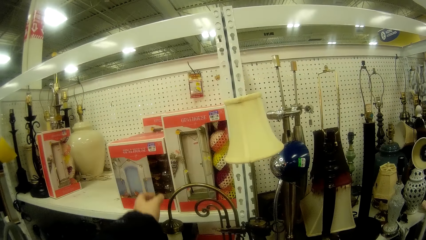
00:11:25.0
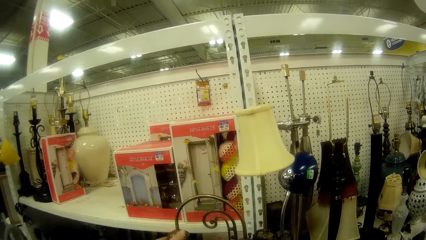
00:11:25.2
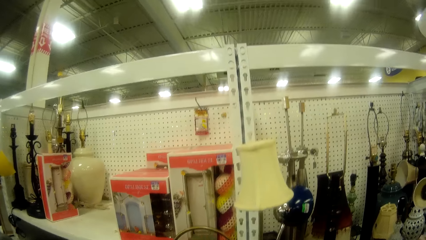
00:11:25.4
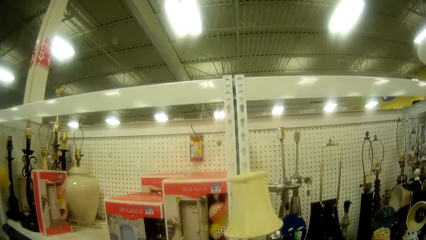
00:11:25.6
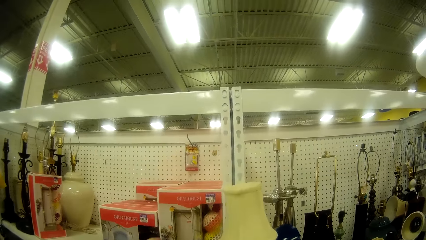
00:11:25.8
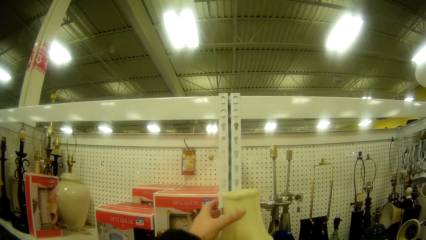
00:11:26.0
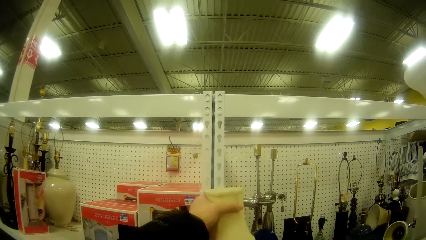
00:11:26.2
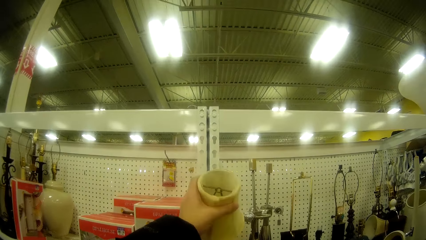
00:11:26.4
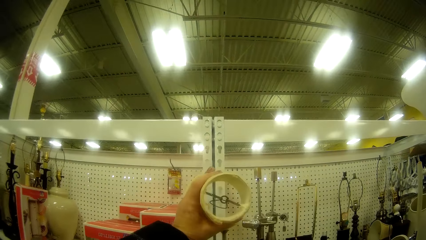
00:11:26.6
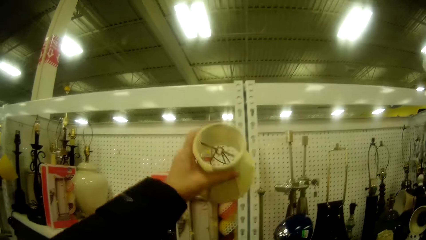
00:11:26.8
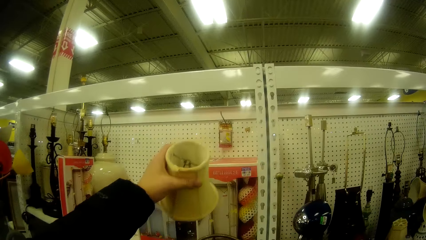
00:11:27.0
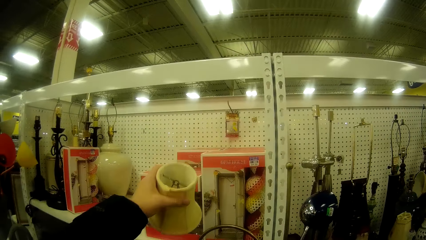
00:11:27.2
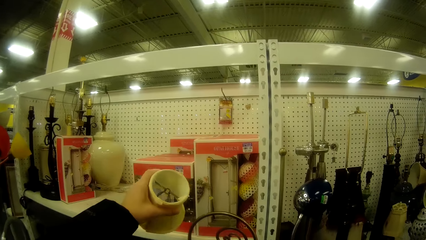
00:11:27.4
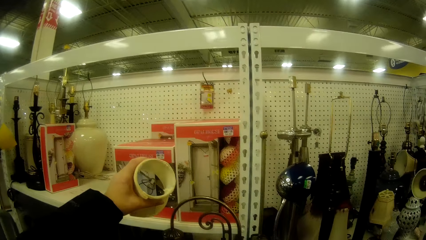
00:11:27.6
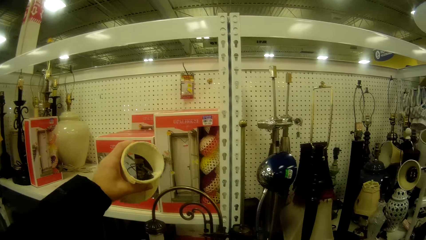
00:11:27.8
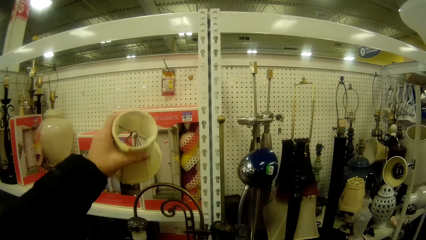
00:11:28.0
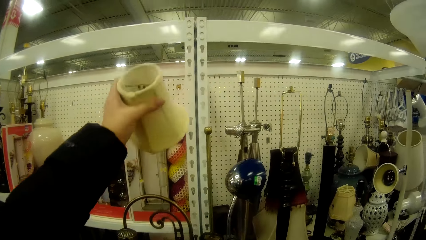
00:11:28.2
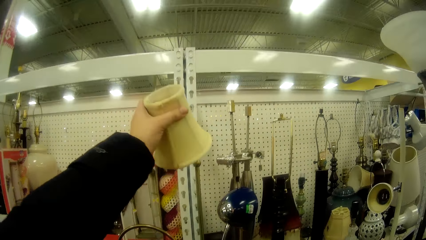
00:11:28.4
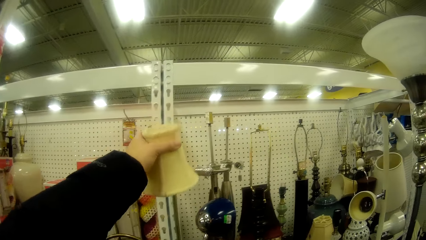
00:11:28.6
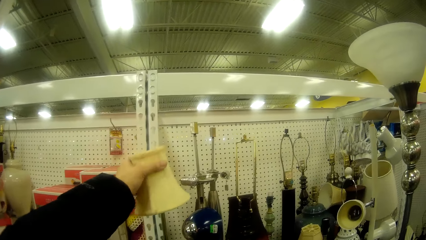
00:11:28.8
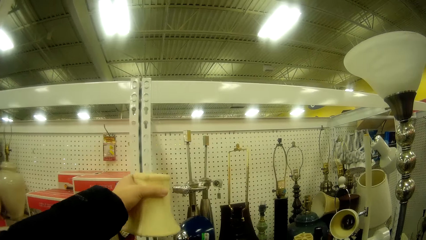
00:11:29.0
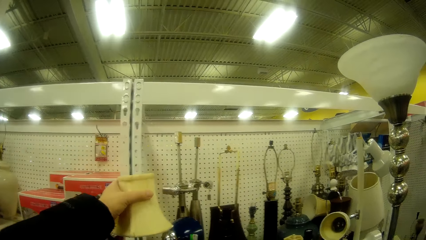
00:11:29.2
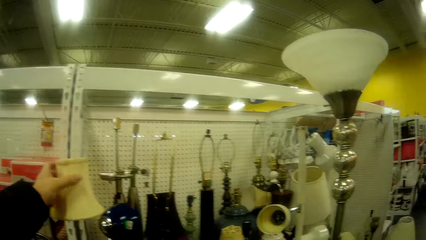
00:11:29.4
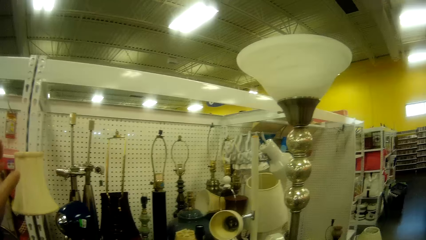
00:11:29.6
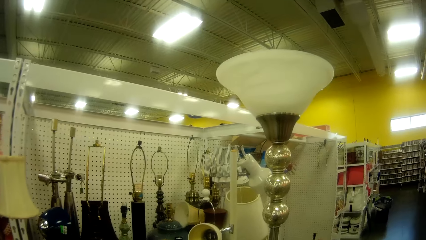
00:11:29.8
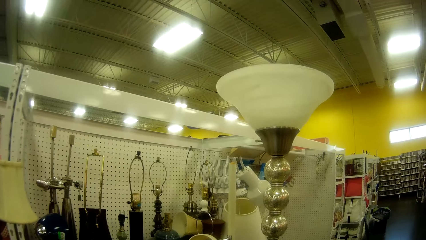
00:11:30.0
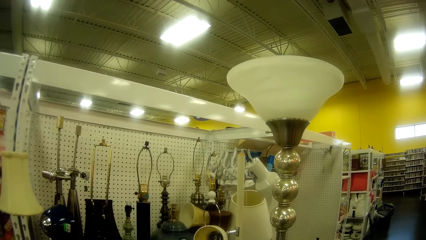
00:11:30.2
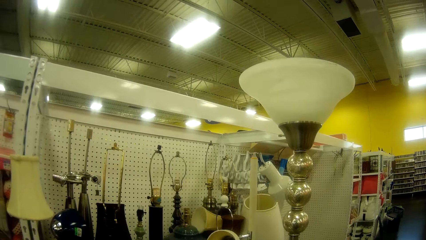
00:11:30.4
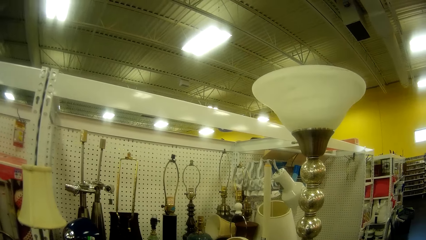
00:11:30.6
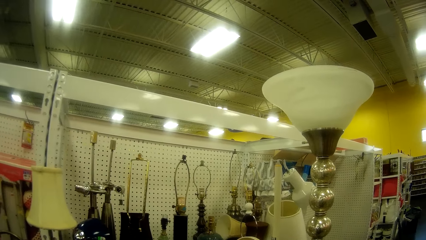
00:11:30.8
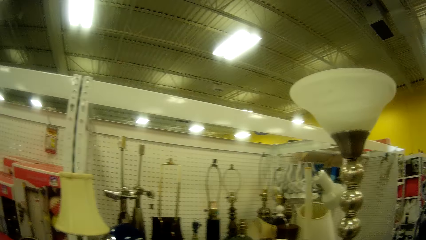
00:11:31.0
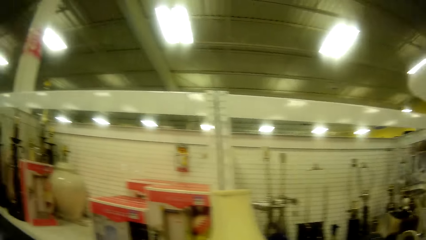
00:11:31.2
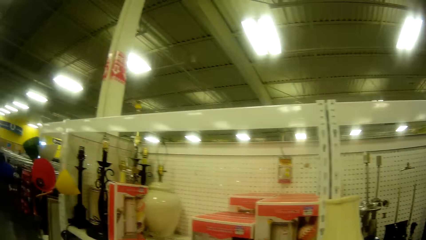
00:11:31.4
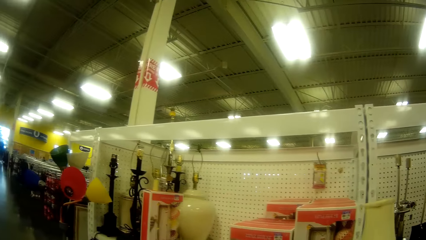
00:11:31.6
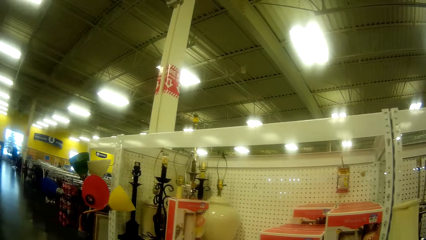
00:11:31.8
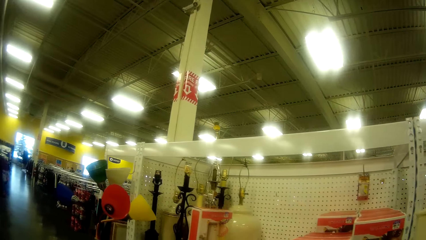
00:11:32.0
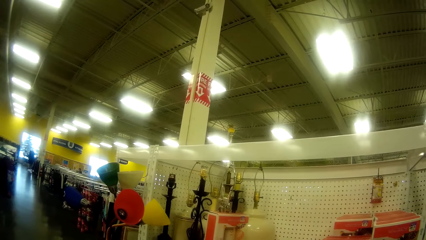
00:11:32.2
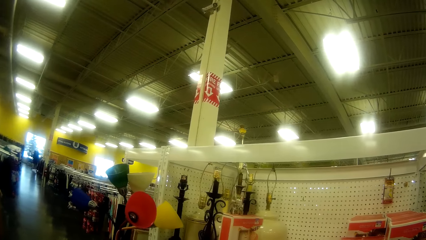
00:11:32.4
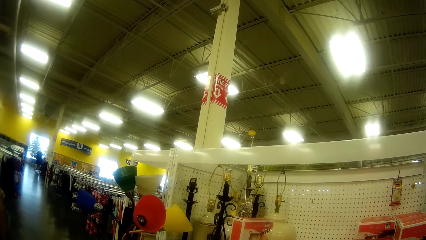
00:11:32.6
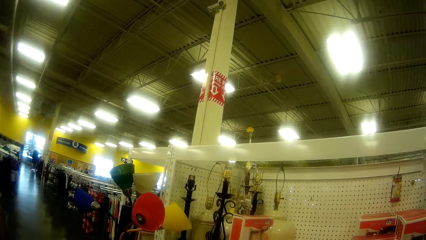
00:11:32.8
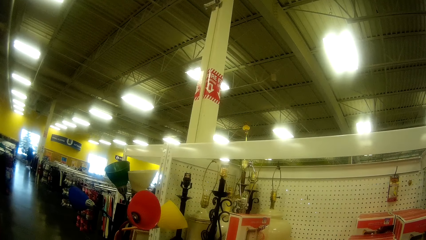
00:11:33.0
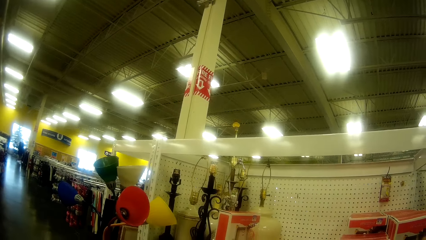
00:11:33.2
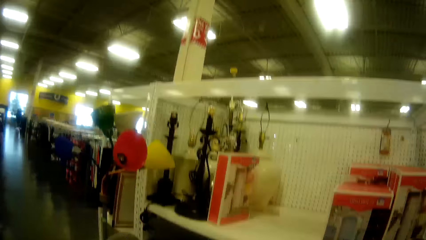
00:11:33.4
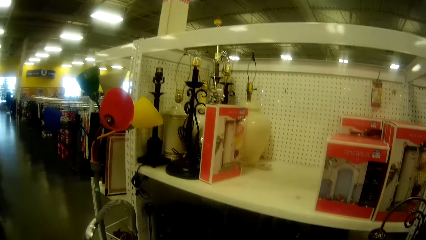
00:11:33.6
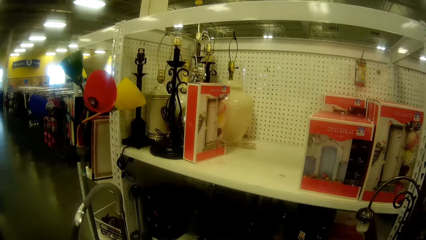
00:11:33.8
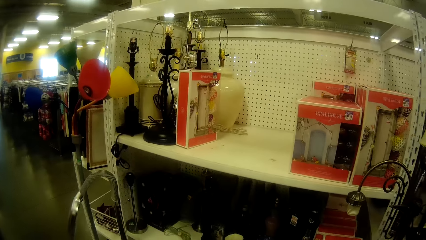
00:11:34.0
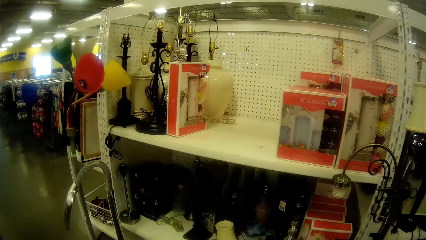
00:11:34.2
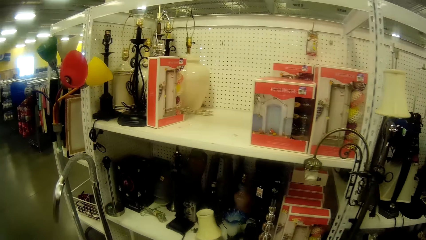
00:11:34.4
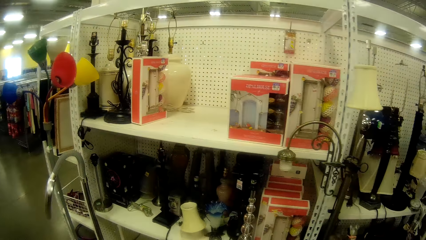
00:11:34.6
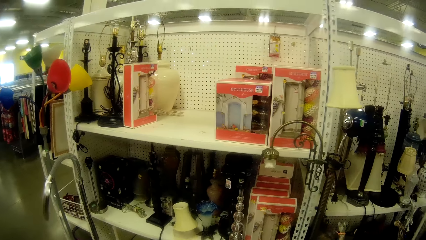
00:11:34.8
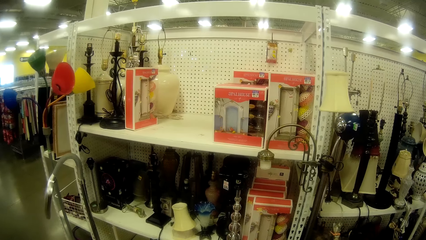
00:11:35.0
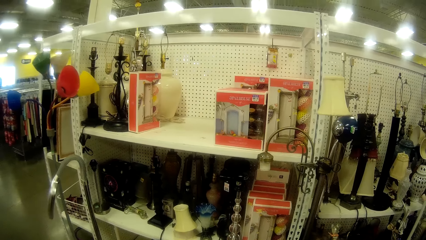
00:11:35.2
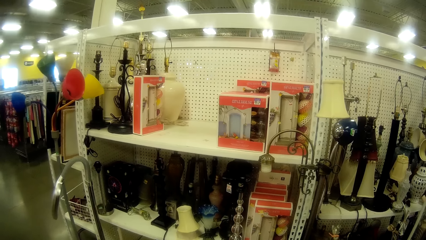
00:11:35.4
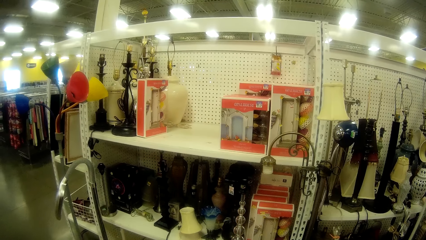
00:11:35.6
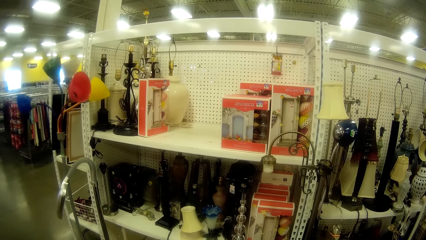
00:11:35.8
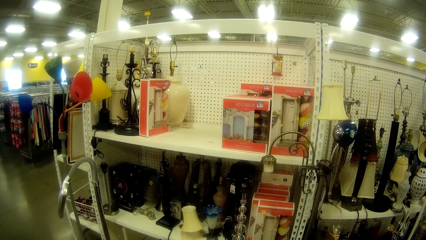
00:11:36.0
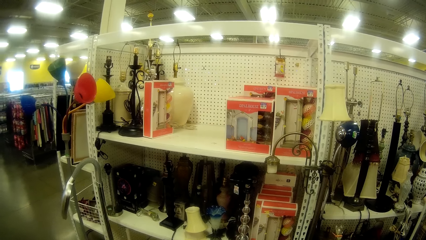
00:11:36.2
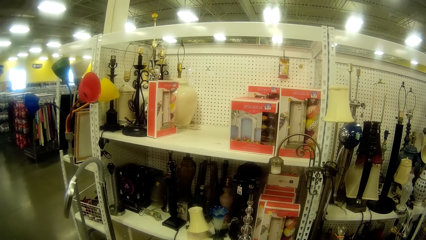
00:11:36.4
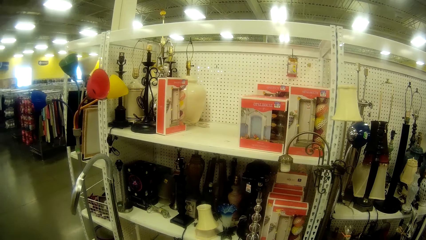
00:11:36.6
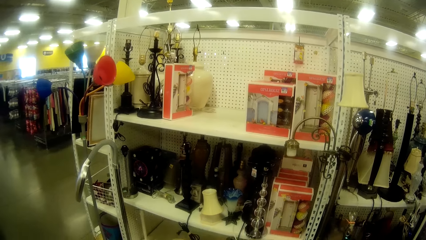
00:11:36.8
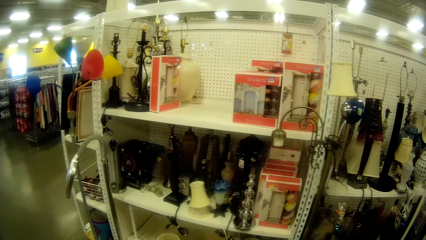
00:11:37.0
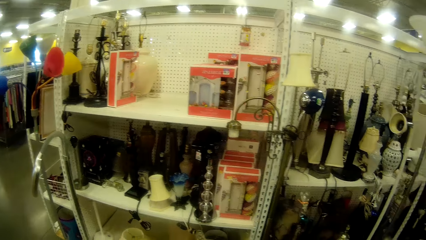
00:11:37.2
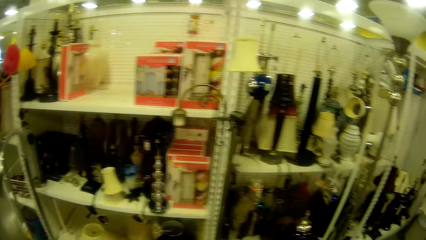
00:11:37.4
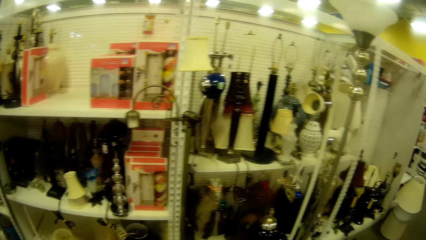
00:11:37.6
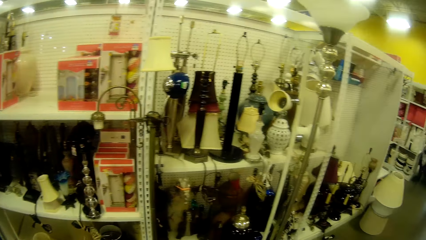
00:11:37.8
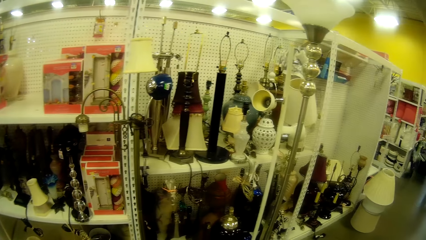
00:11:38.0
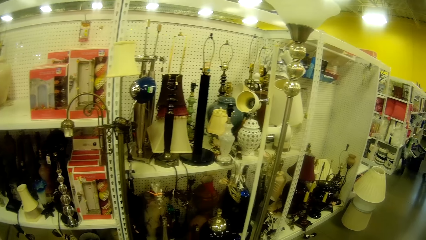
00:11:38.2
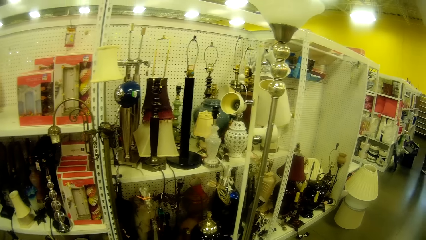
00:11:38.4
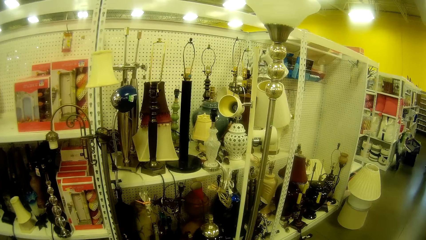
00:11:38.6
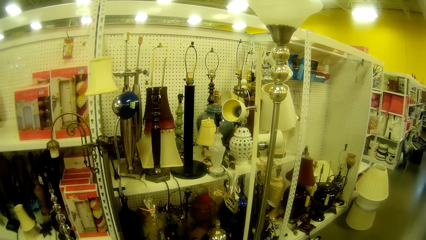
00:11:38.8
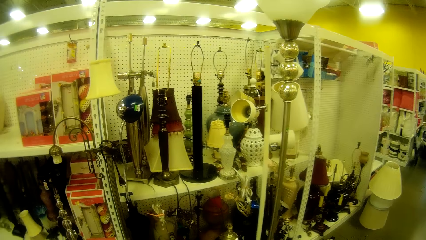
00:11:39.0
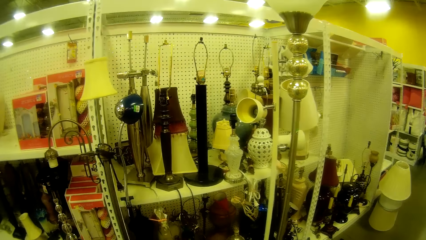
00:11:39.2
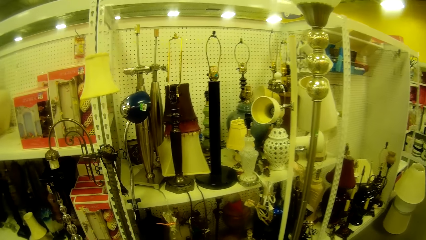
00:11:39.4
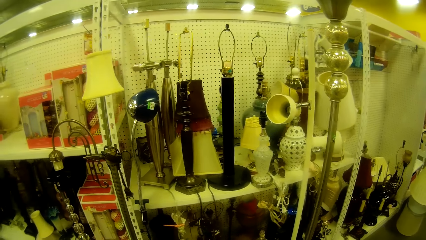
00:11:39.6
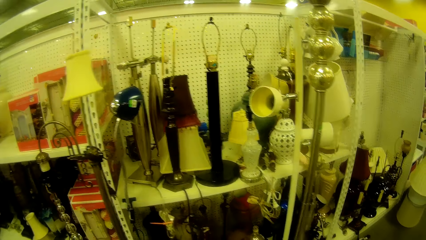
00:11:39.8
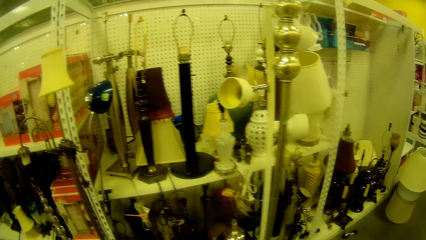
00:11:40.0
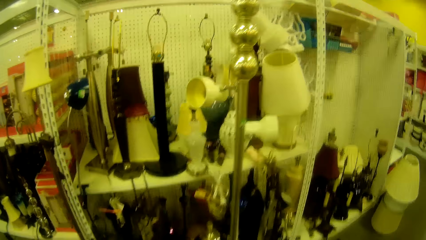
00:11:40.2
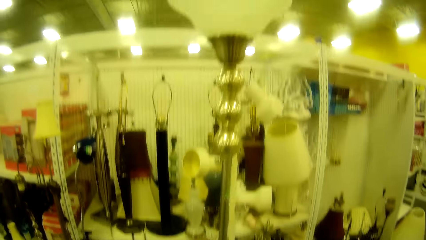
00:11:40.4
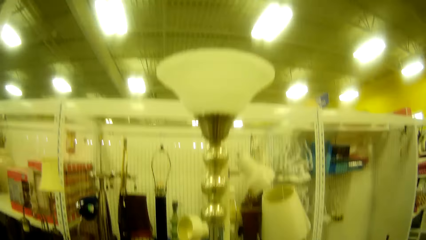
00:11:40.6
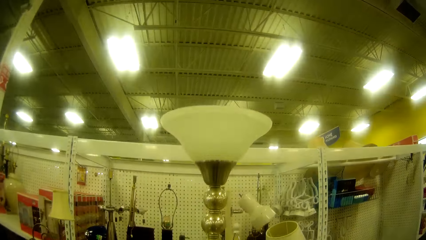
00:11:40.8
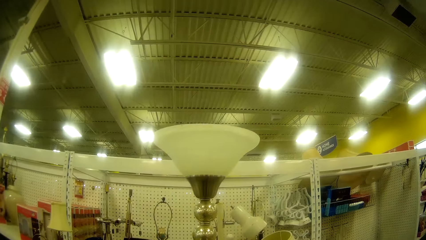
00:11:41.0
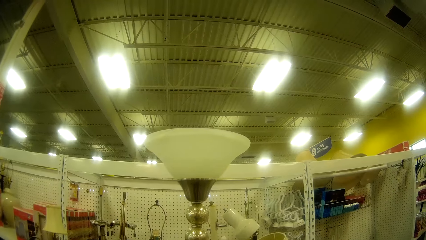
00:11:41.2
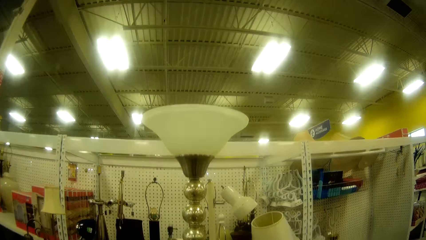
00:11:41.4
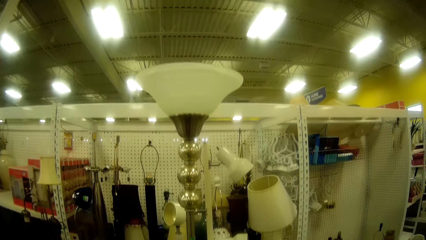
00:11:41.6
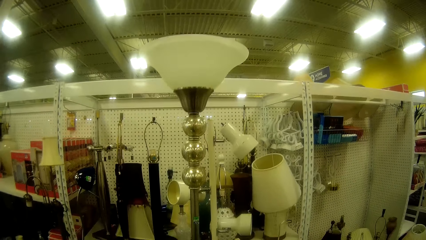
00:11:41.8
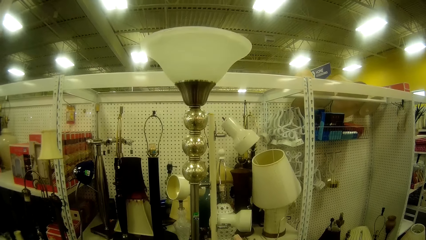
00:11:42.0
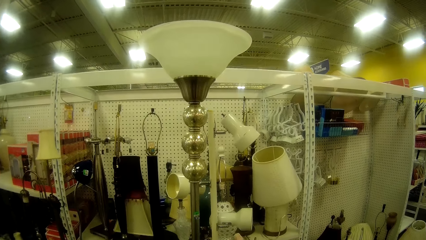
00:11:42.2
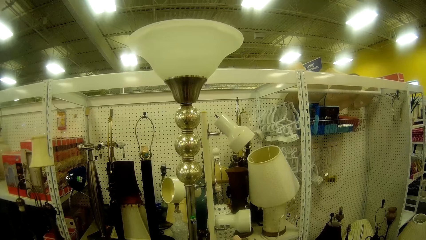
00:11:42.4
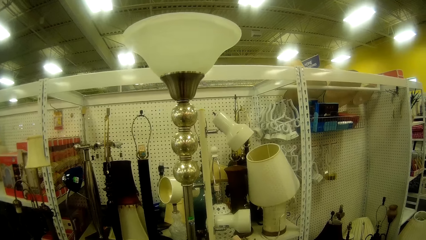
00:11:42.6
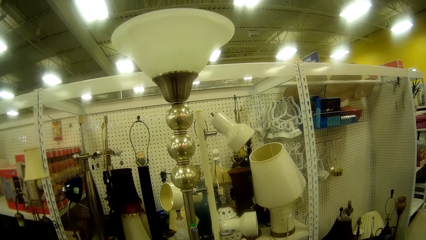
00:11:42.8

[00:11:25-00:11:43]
The camera wearer picks up the lampshade. They look at the lampshades. They put the lampshade on the stand. They look around. They look at the shelves. They look at the lampshade.
